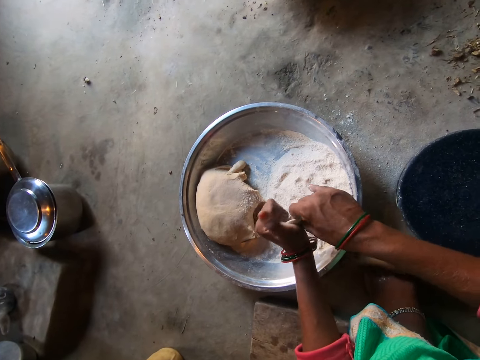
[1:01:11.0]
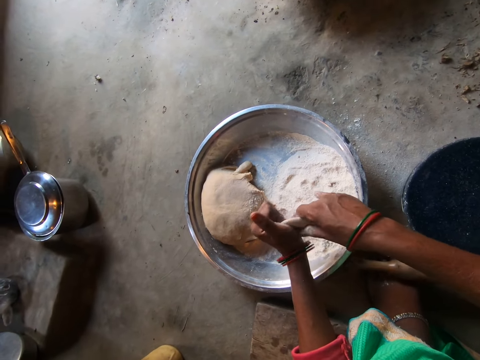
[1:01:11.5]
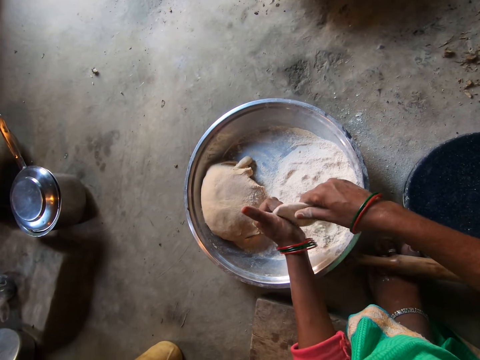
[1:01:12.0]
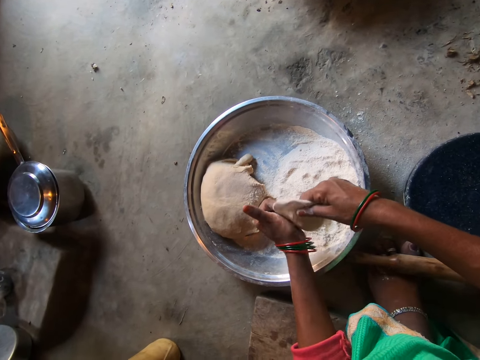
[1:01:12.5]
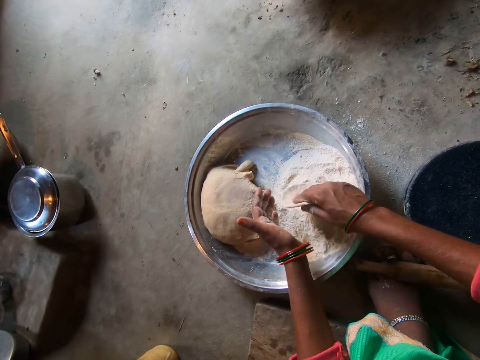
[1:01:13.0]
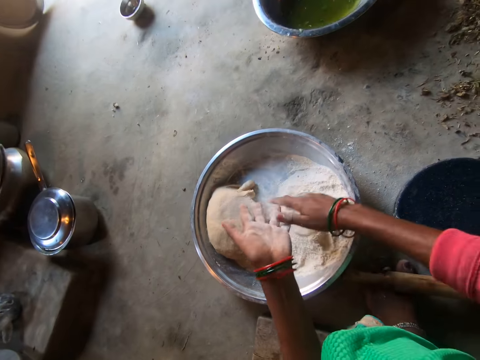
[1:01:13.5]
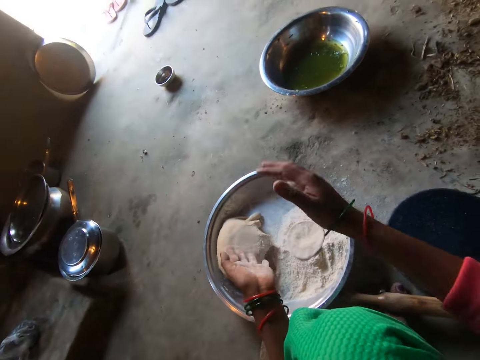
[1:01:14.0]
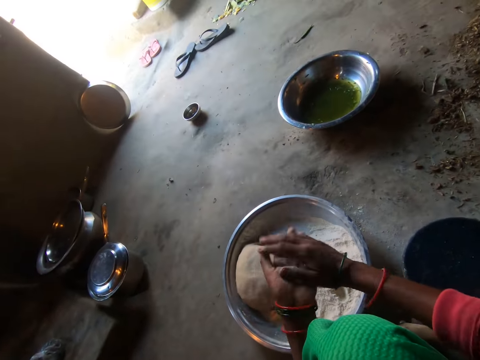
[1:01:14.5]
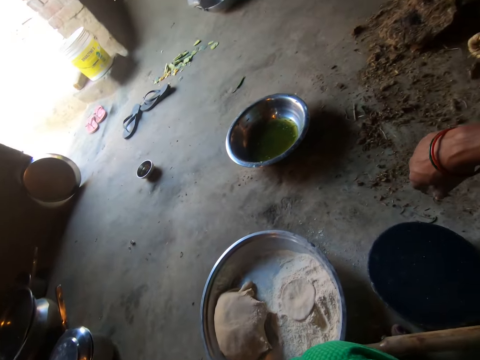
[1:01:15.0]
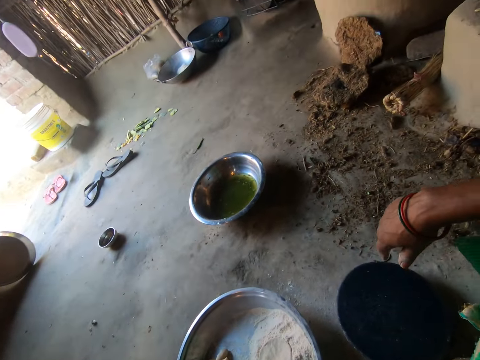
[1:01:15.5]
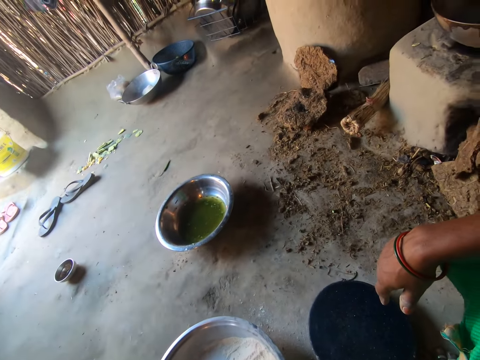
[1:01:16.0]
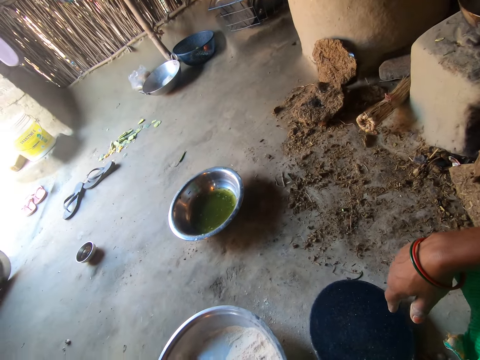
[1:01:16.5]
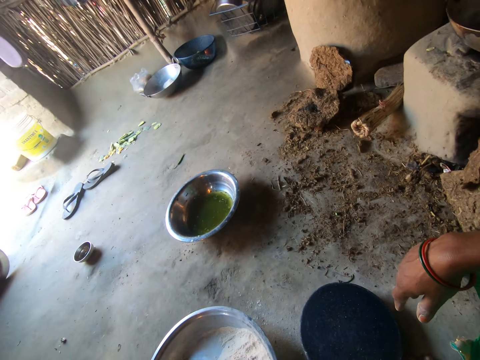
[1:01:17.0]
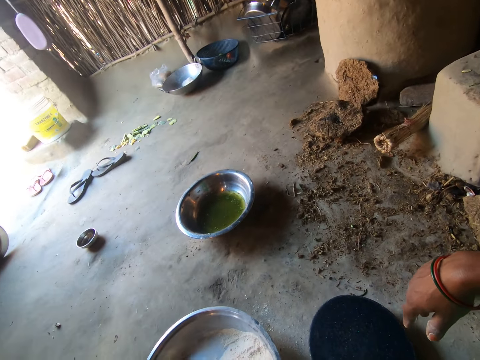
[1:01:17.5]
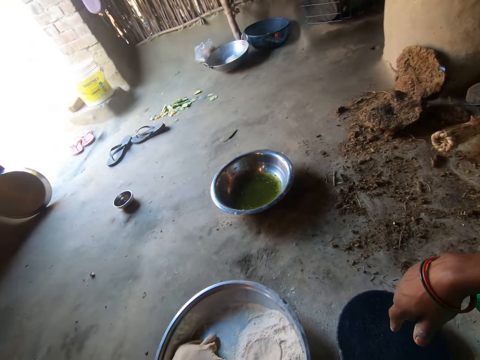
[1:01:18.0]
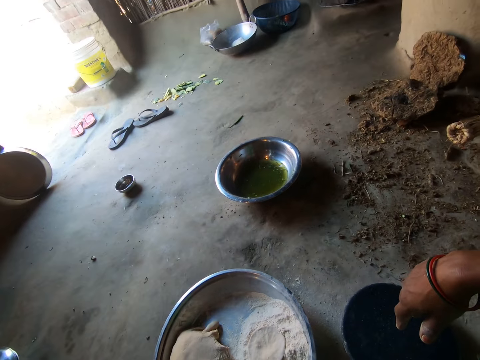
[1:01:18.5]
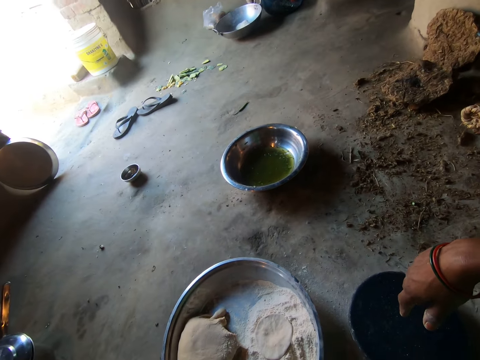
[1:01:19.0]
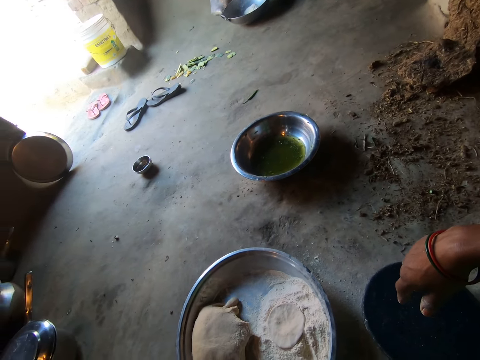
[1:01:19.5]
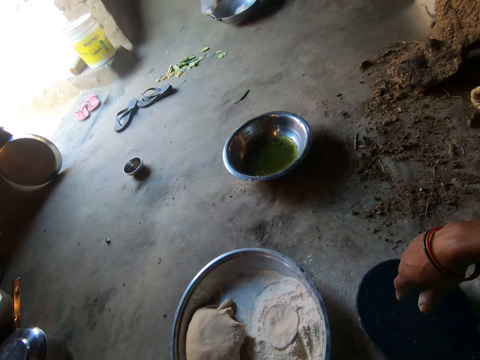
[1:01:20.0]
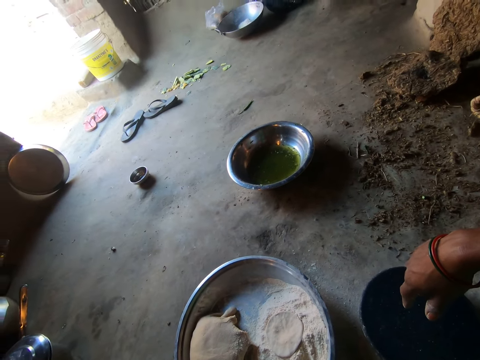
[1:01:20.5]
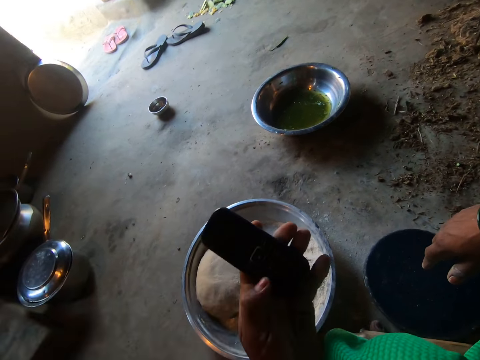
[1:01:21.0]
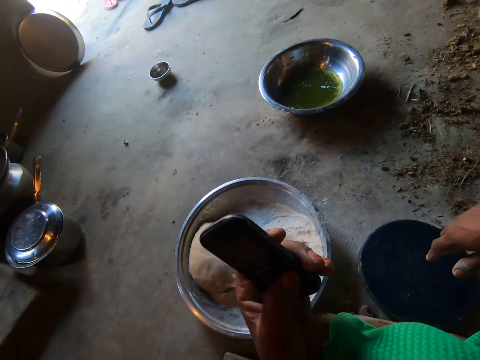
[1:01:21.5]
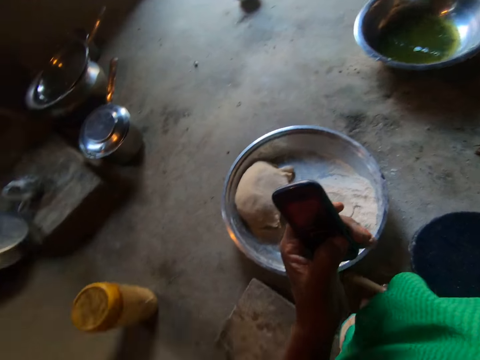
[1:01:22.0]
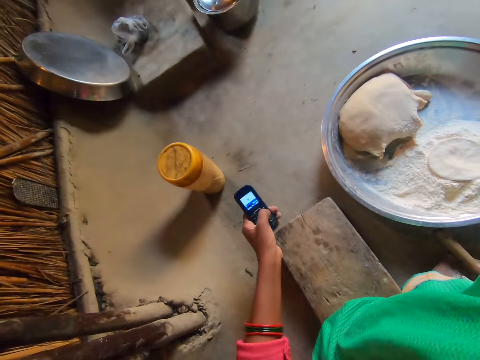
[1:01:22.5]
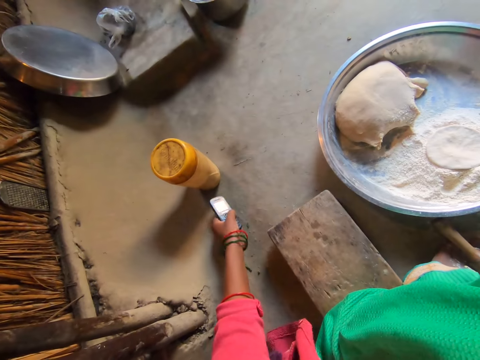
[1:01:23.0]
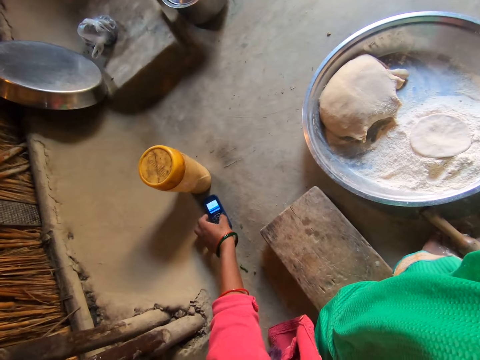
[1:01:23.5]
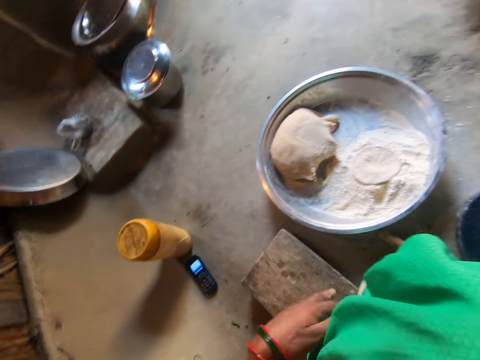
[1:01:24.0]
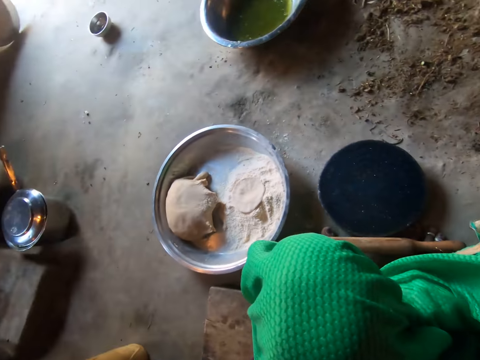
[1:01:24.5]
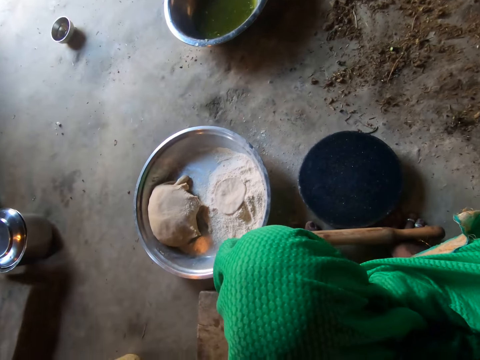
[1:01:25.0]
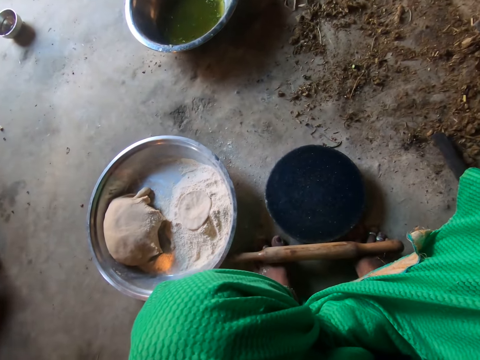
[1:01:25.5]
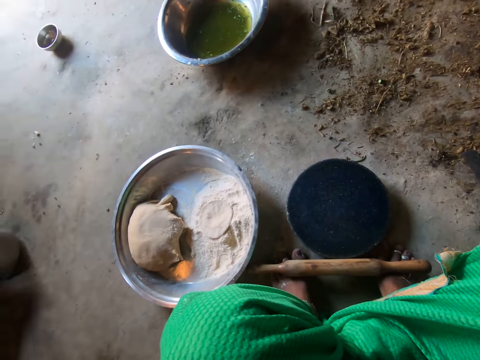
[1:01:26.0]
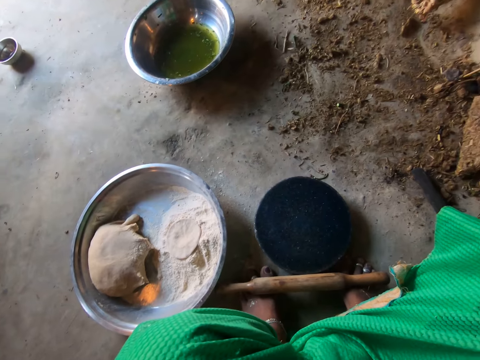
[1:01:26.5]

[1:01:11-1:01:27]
The camera wearer drops the dough on some flour in the basin with her right hand. She dusts the flour off her hands. She holds a phone with her left hand. She operates the phone with her left hand. She drops the phone on the floor. She raises her right hand.

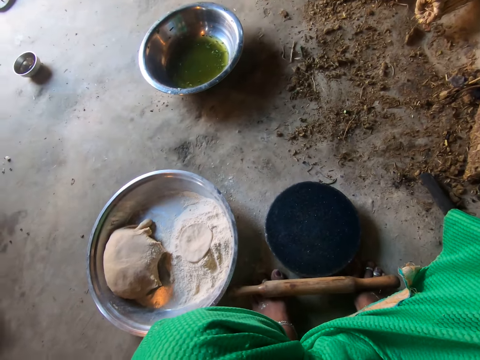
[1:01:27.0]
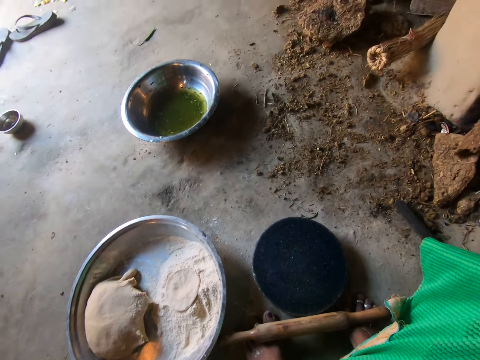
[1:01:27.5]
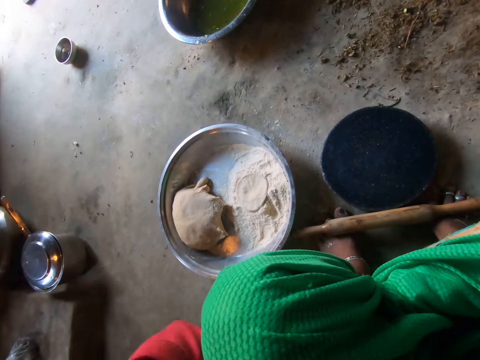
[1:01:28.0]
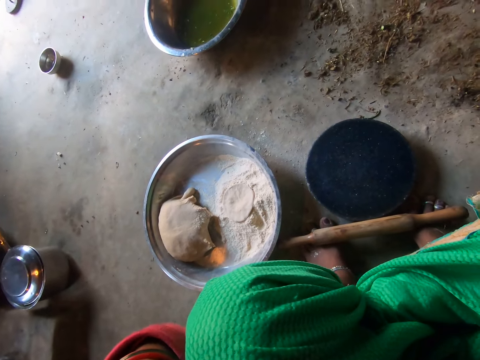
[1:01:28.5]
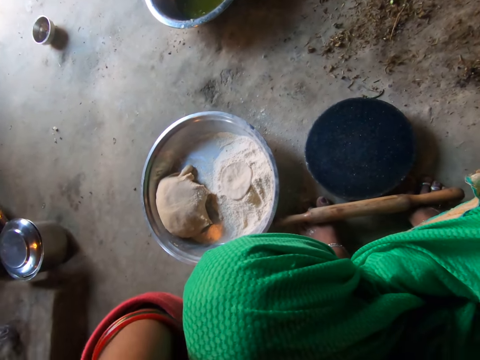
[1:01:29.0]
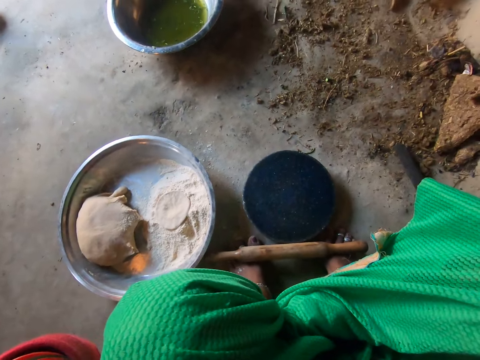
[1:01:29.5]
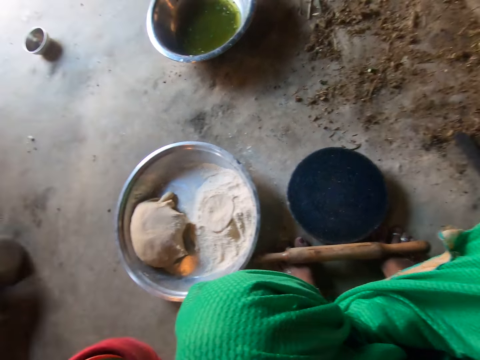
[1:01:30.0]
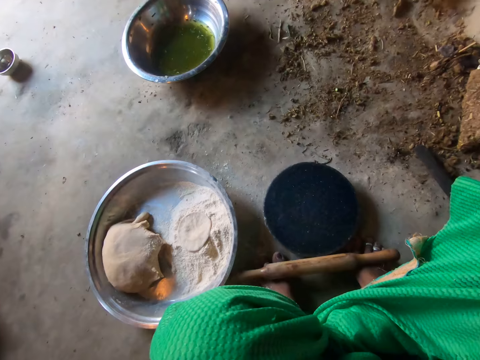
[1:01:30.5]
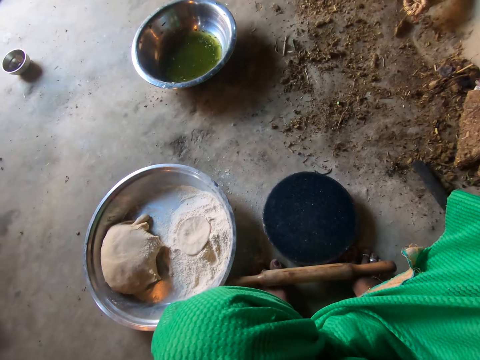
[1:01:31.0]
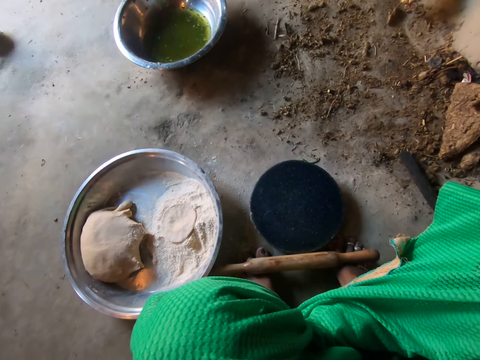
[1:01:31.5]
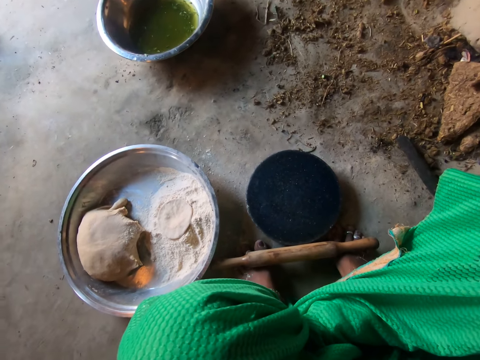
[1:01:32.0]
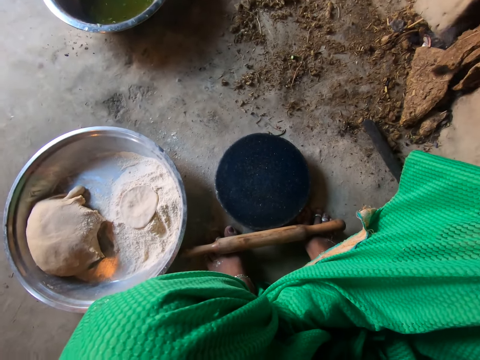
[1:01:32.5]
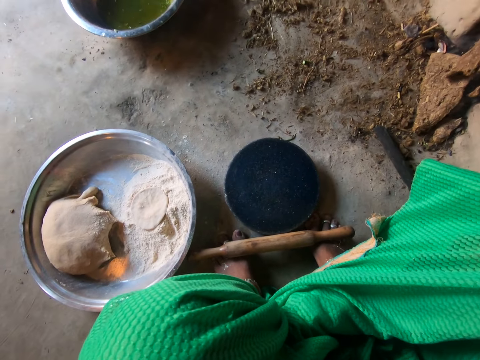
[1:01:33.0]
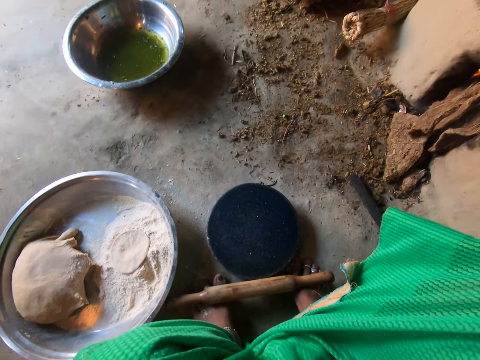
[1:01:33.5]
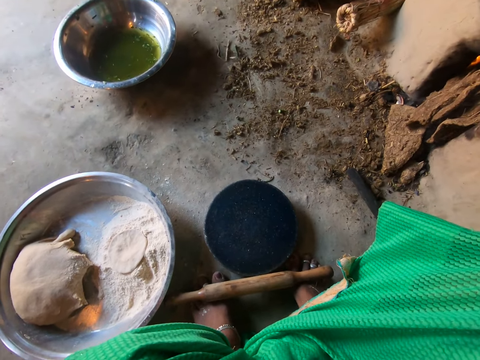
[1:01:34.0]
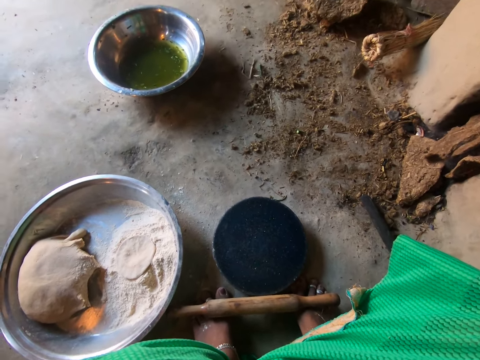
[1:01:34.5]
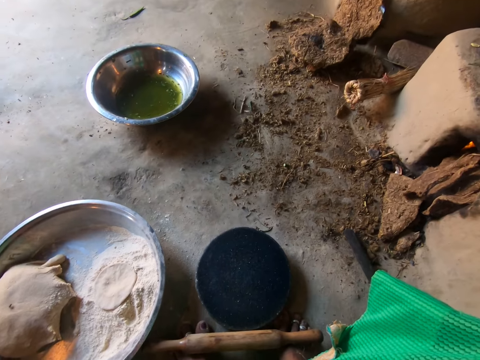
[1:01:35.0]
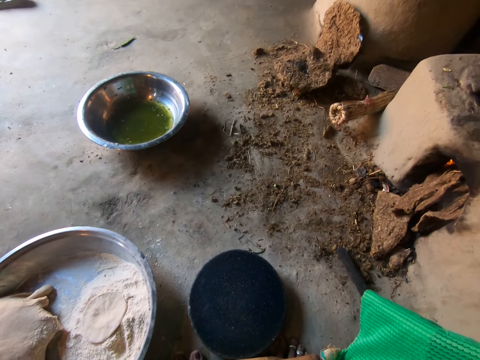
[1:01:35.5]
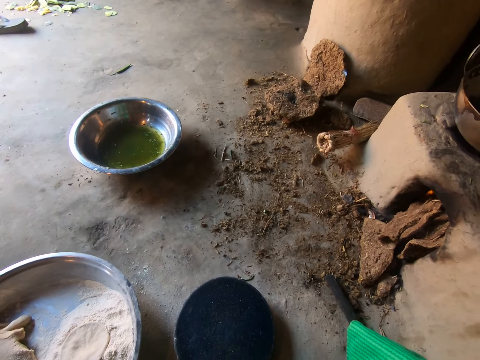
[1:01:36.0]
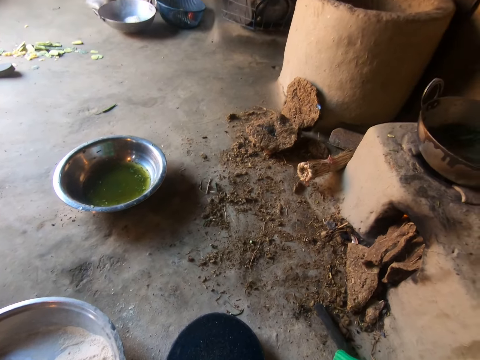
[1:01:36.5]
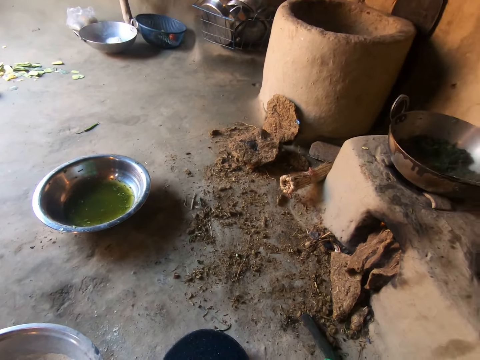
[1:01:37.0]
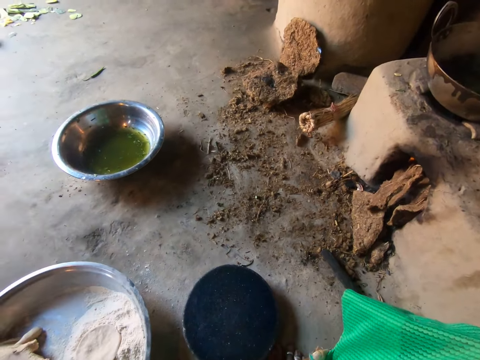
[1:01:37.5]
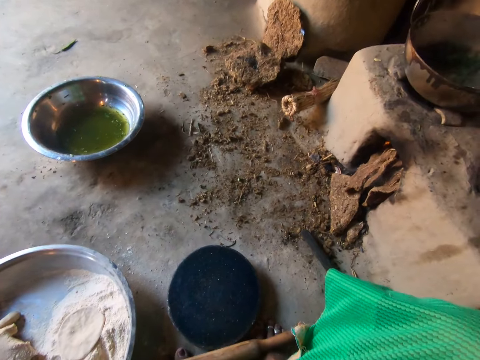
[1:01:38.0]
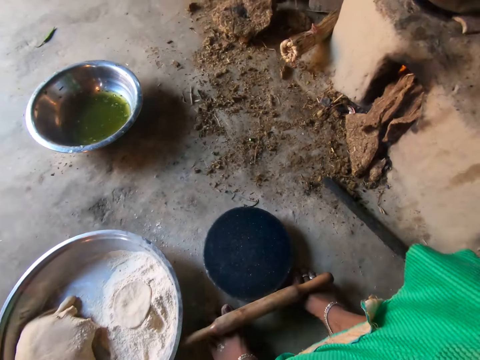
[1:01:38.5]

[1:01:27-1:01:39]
The camera wearer stares around the room.
